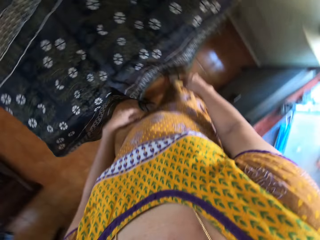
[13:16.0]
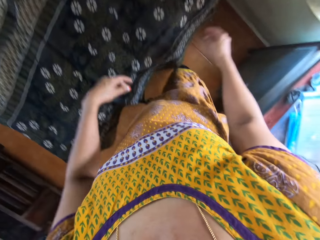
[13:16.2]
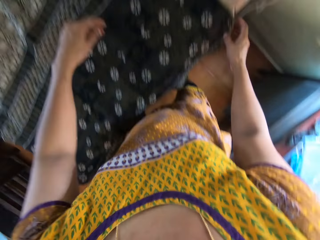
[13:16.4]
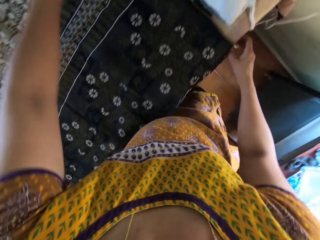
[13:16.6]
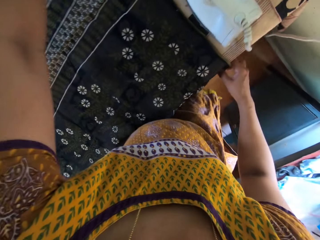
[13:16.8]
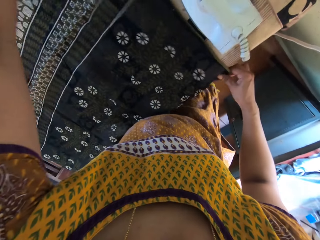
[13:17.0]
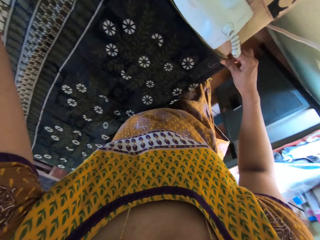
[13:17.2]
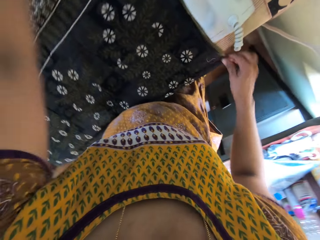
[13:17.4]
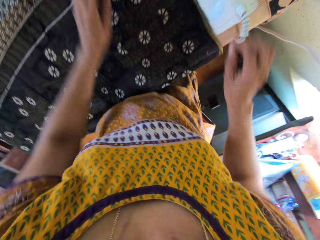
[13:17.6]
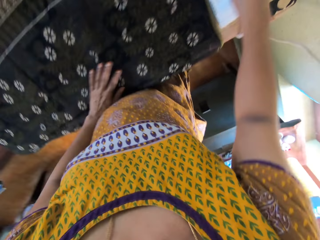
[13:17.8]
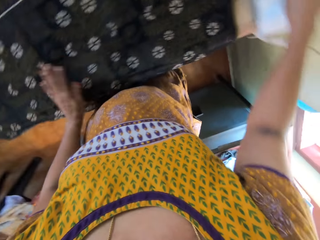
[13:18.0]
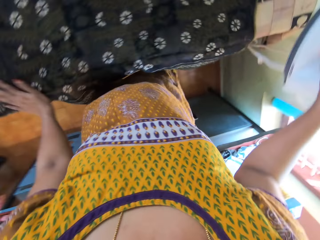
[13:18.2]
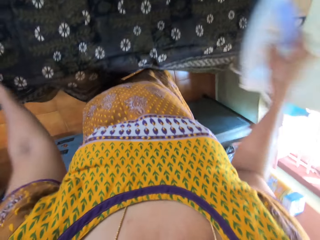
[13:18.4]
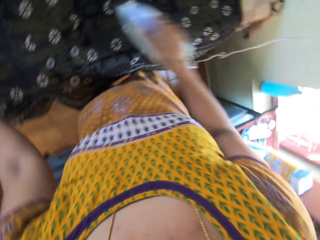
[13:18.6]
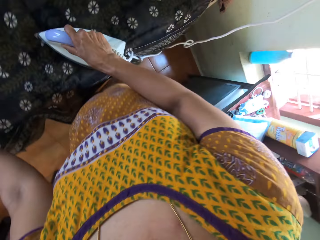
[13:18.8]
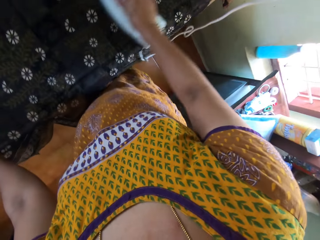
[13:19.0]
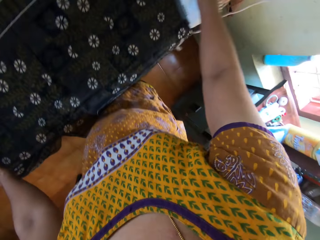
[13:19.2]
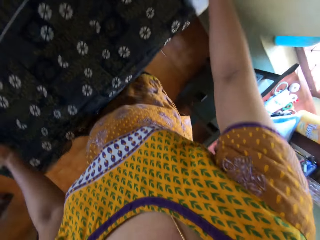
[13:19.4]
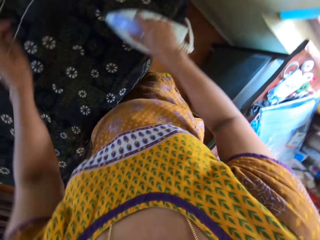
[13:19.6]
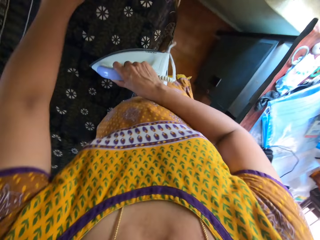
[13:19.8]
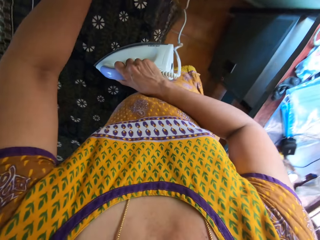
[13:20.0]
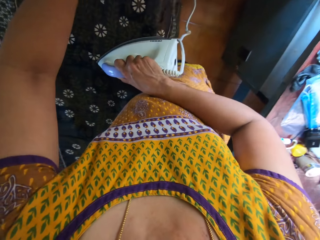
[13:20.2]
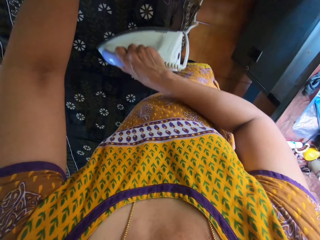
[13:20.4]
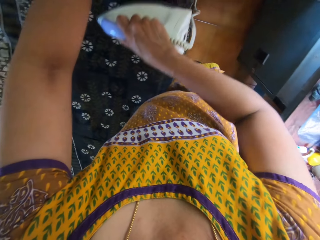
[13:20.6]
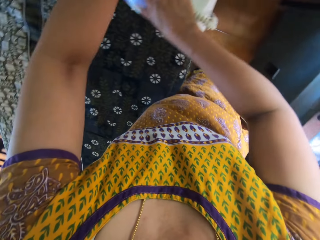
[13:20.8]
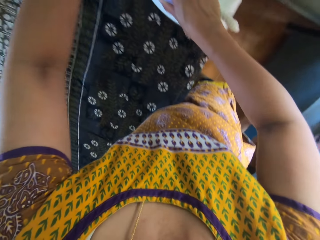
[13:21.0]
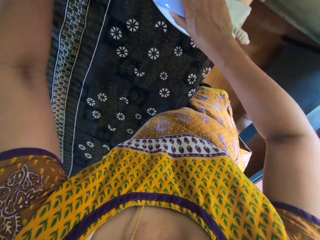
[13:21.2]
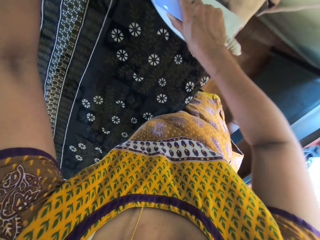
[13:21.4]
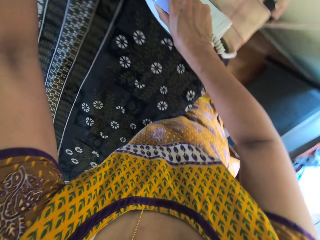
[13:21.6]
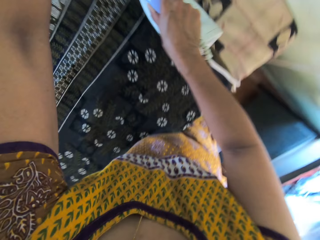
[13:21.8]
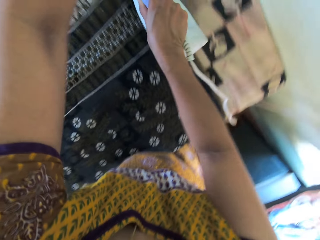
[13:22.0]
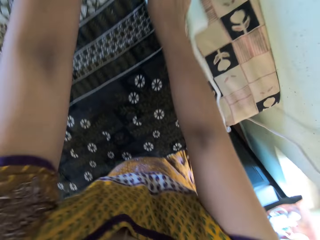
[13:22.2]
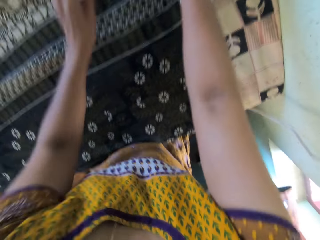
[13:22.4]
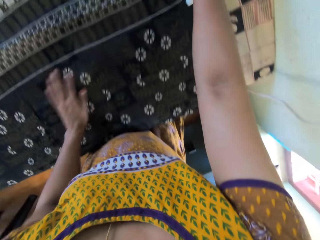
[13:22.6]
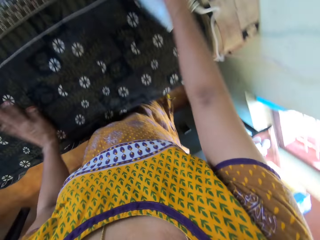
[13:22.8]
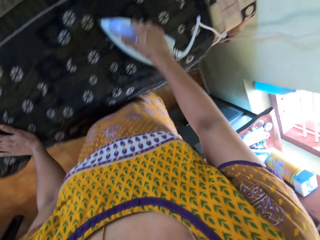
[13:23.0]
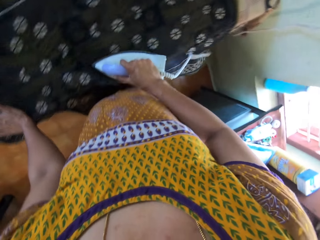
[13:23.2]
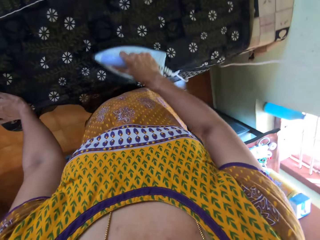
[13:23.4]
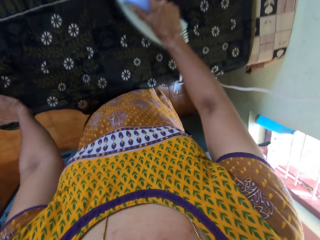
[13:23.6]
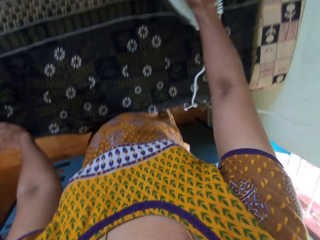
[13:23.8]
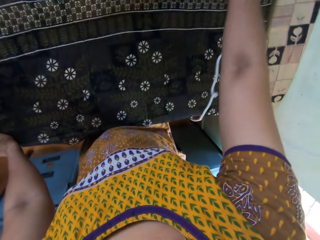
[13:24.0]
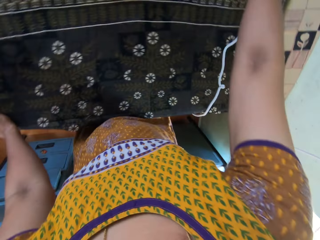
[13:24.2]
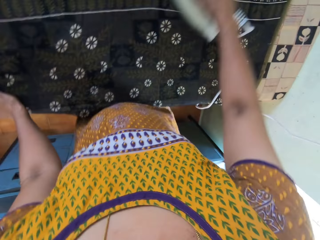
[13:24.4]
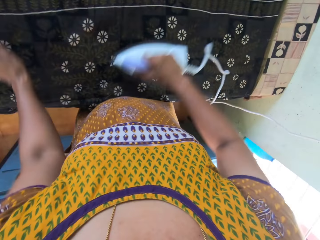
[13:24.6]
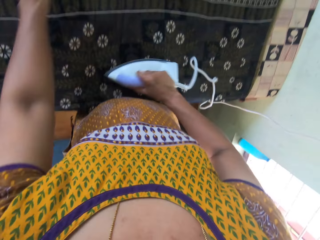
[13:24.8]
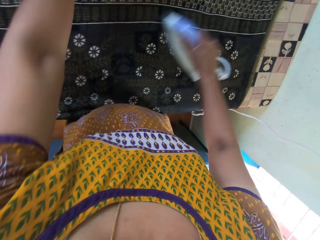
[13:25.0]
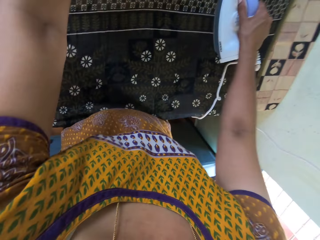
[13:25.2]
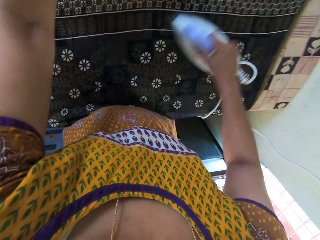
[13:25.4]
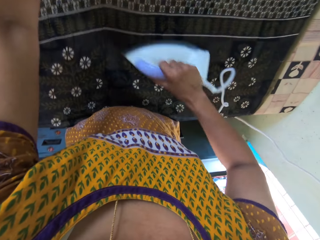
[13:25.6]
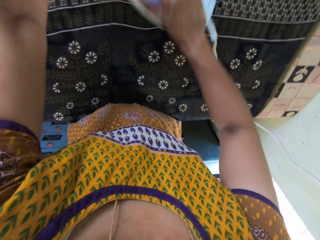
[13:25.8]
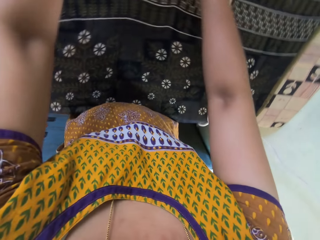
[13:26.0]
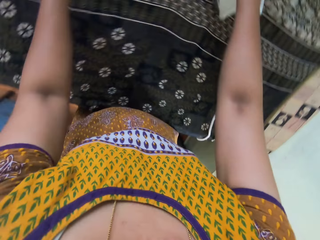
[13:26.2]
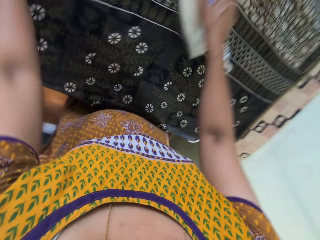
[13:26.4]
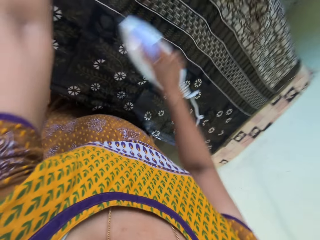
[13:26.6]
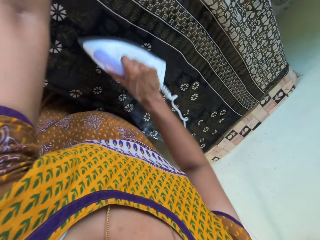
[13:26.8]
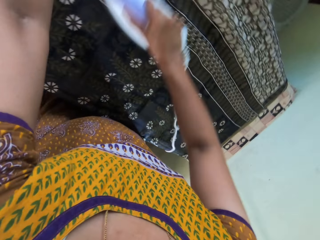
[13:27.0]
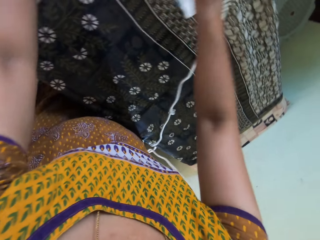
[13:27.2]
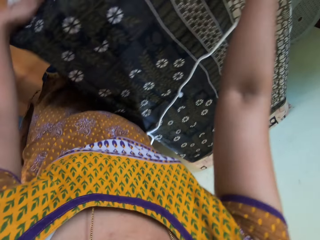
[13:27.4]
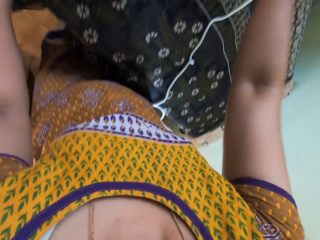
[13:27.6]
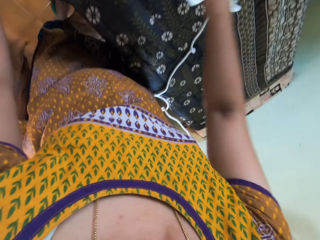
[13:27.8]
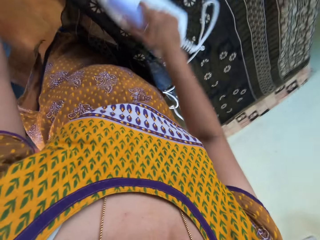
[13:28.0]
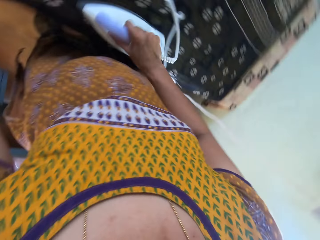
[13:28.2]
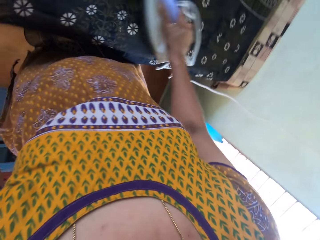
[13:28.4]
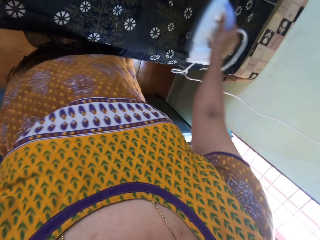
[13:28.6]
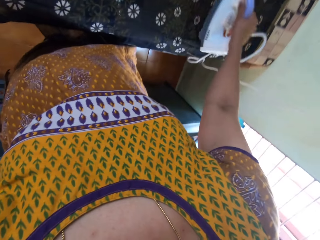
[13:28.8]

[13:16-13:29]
The camera wearer adjusts the fabric on the ironing board with both hands. She picks up the electric iron or iron box from the ironing board with her right hand. She holds the iron box with her right hand. She places her left hand on the fabric on the ironing board. She irons the fabric on the ironing board with the electric iron in her right hand. She adjusts the fabric on the ironing board with her left hand. She moves her left hand on the fabric on the ironing board. She places her left hand on the fabric on the ironing board. She adjusts the fabric on the ironing board with her left hand.

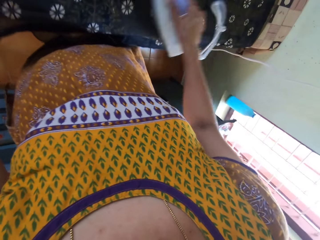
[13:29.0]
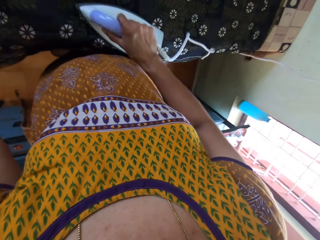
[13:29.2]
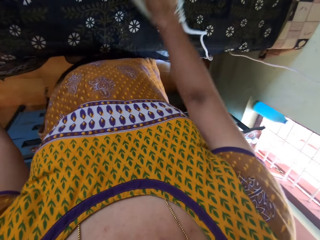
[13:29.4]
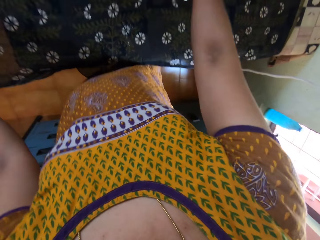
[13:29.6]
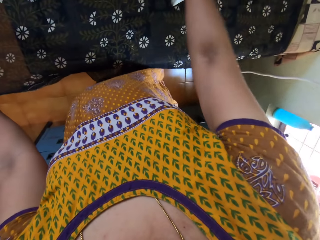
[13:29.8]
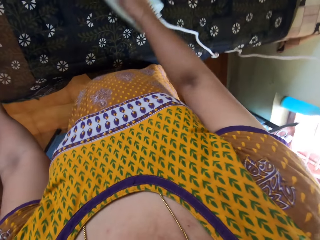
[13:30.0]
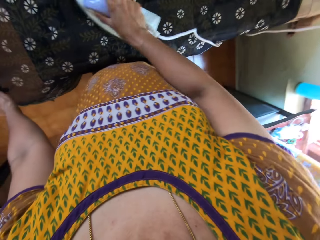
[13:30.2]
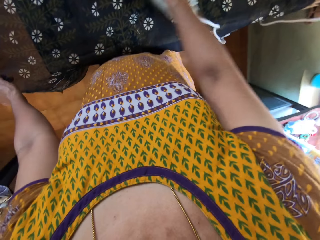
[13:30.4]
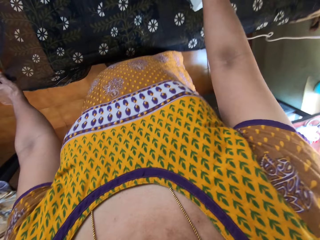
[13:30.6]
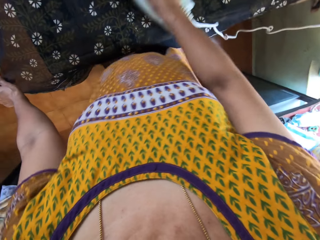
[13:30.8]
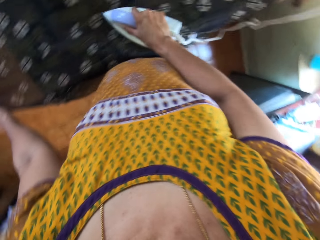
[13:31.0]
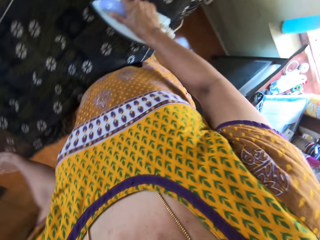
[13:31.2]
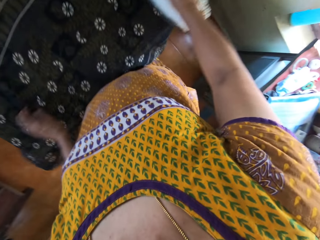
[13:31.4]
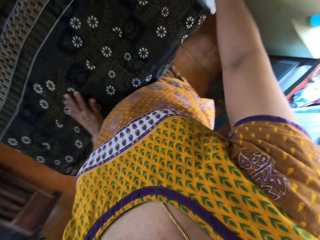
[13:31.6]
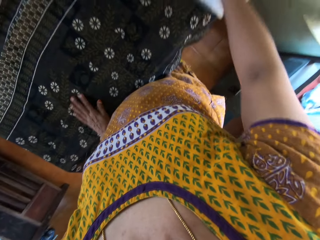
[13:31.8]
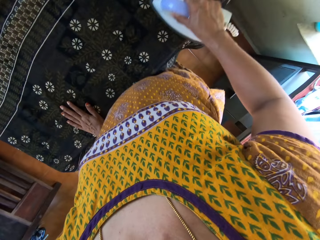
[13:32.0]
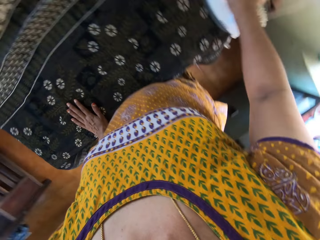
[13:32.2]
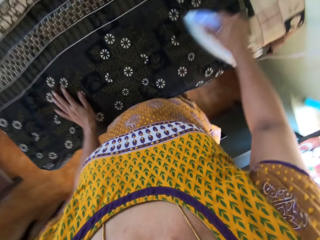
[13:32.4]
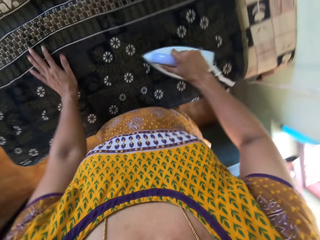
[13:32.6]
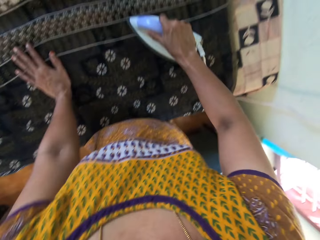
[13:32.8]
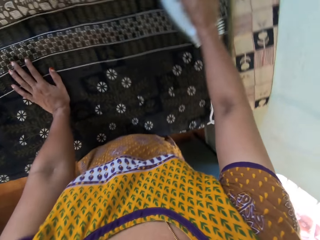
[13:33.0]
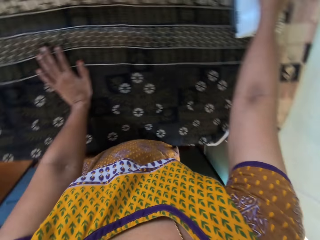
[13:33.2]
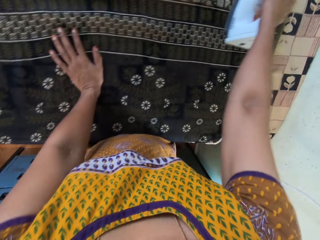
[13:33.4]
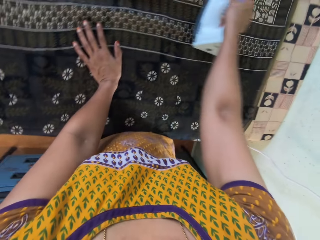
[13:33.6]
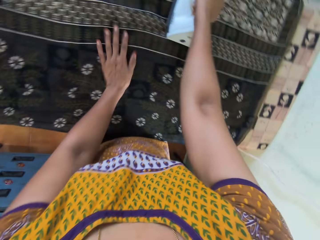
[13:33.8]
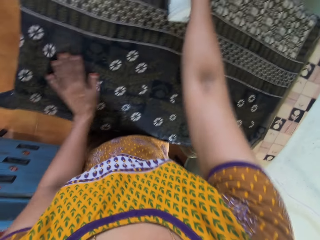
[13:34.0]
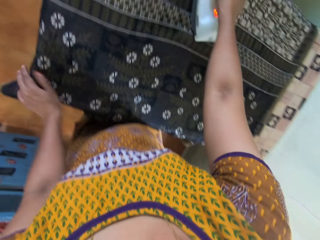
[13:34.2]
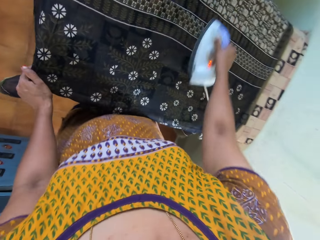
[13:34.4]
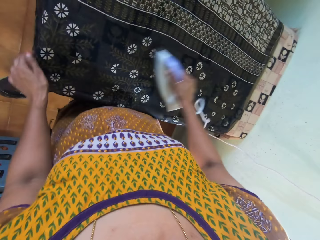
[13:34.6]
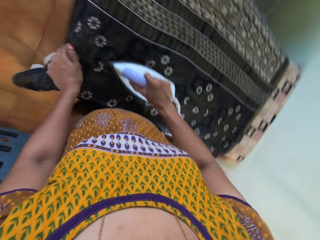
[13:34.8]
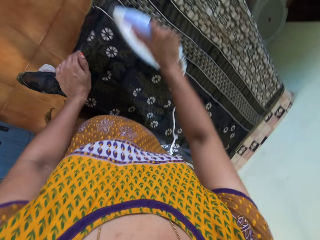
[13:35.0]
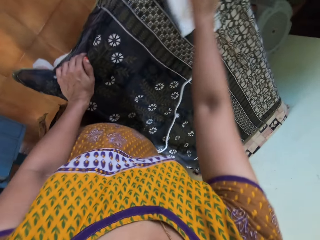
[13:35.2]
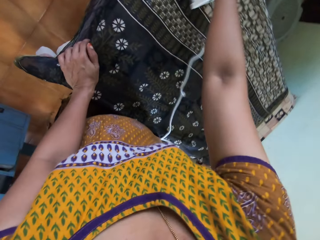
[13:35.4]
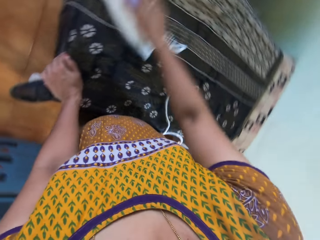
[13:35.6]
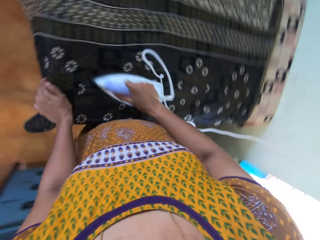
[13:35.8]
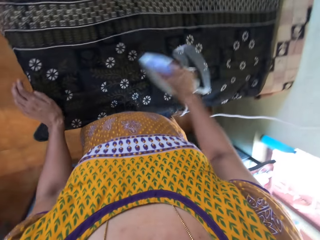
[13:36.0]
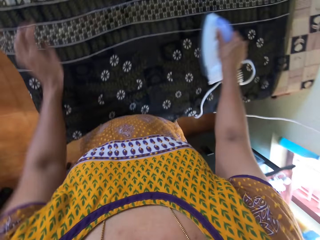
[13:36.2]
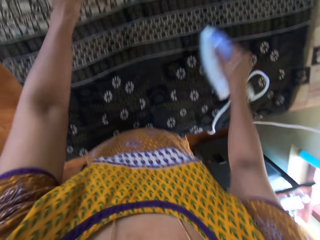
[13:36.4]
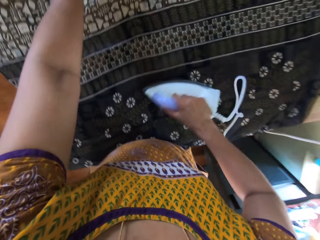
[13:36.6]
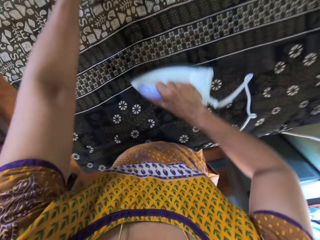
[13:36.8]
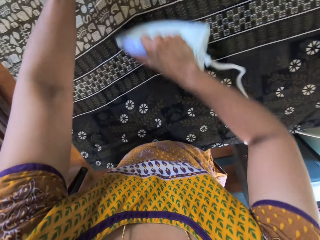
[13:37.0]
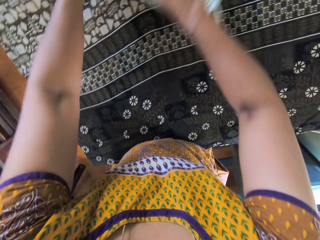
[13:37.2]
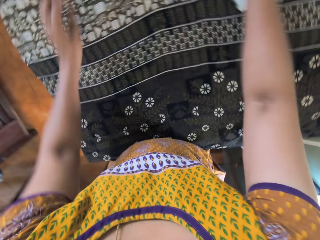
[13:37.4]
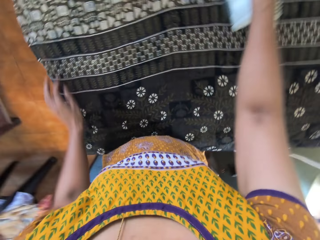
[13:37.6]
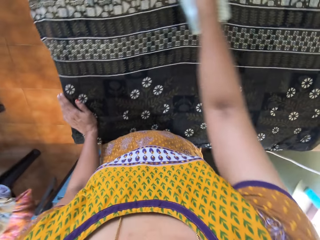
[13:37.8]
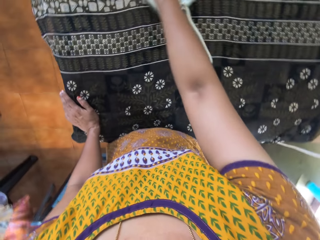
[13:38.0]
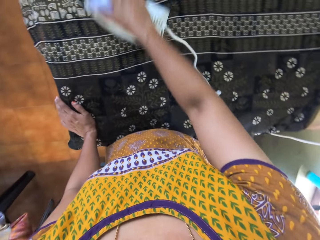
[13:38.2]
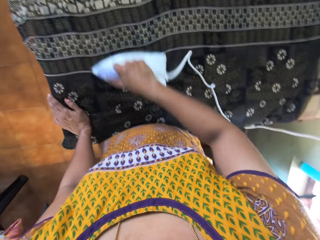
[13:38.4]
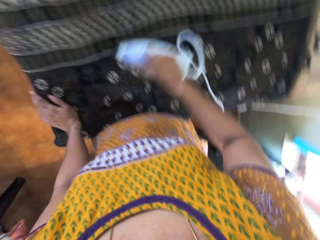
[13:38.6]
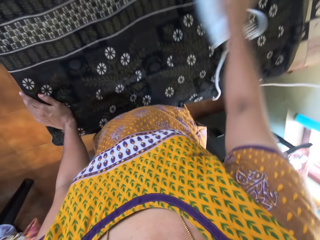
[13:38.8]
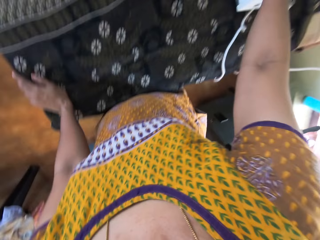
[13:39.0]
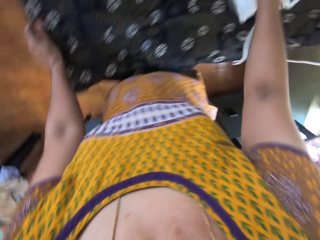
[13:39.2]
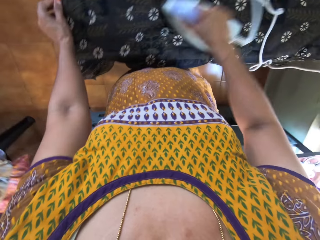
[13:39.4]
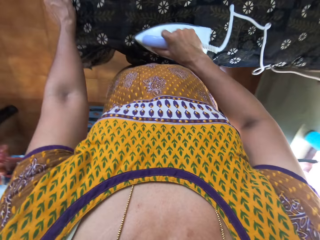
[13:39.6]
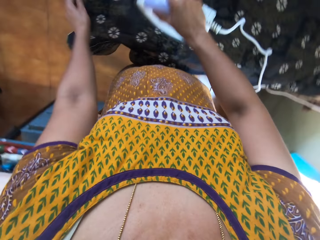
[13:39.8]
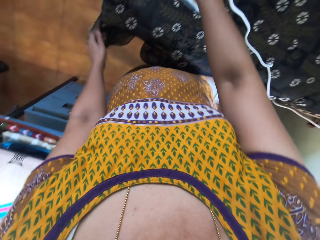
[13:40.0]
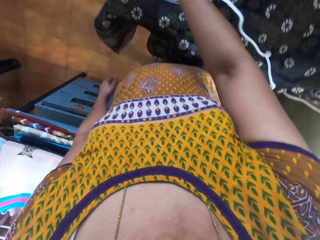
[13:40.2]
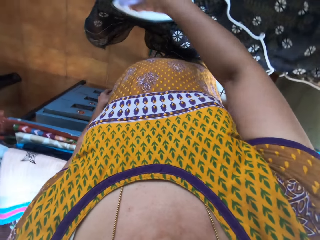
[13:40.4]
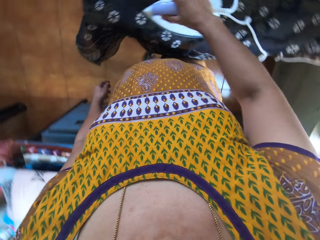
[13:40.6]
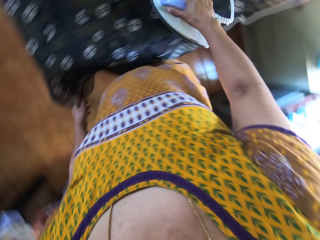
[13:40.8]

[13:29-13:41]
The camera wearer holds the fabric with her left hand. She moves her left hand on the fabric on the ironing board. She does this repeatedly. She places her left hand on the fabric on the ironing board. She adjusts the fabric on the ironing board with her left hand. She places her left hand on the fabric on the ironing board.
